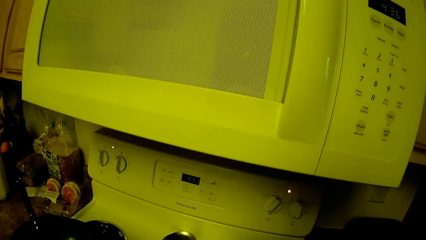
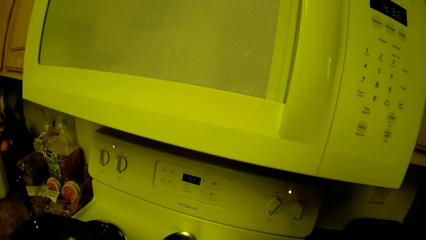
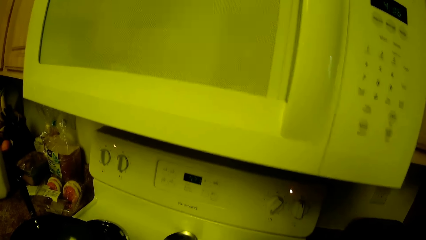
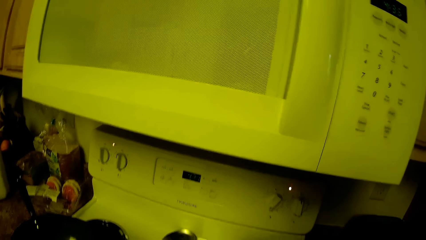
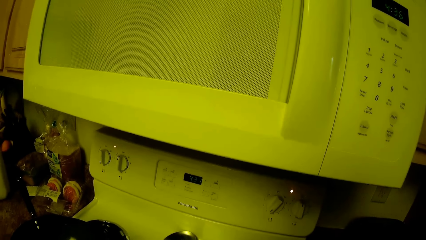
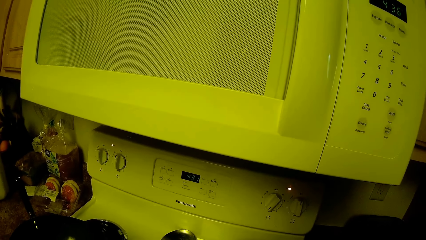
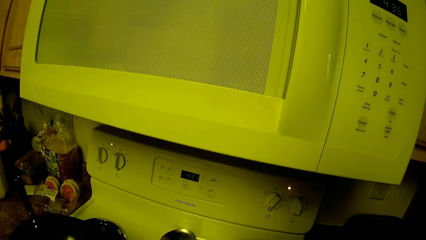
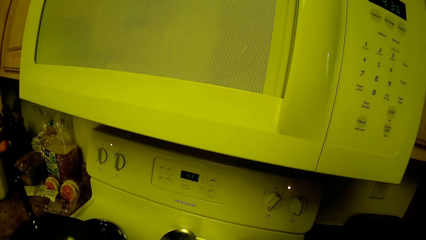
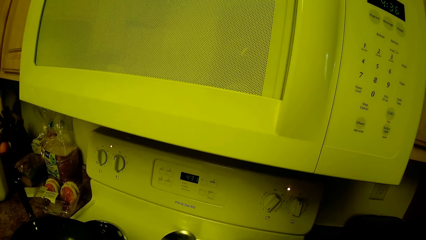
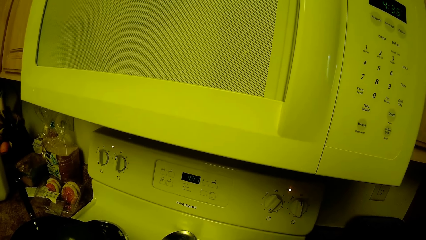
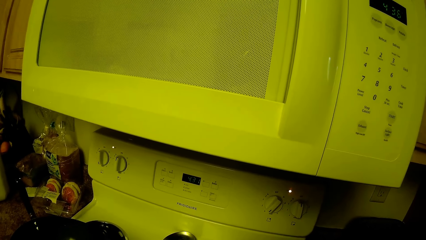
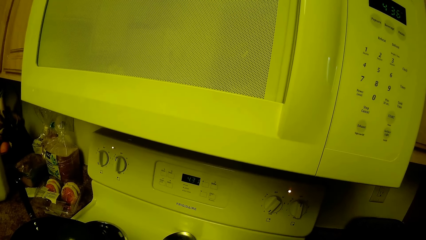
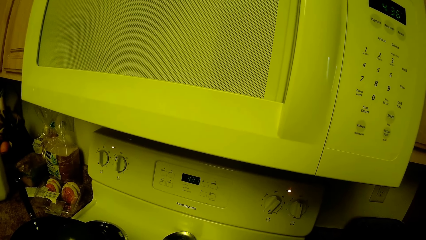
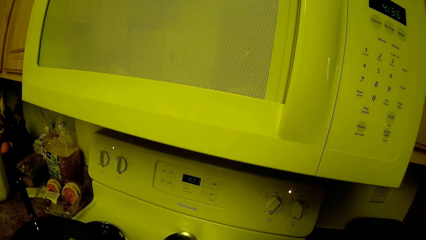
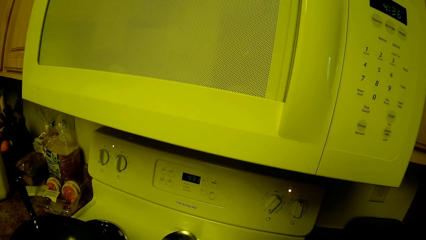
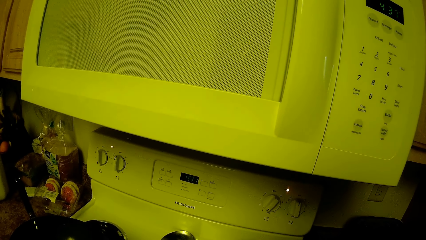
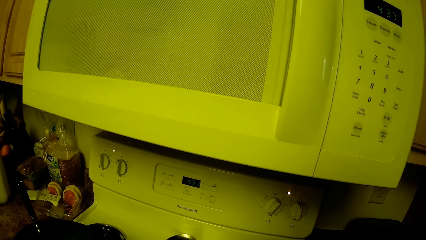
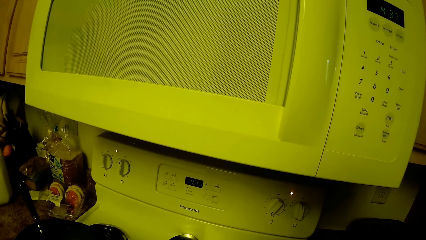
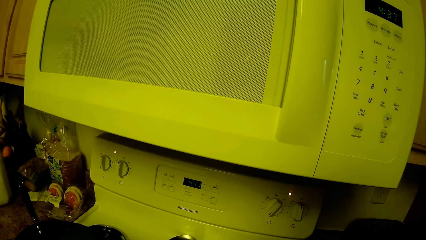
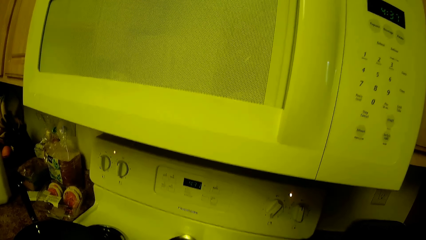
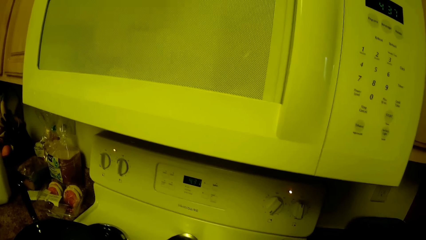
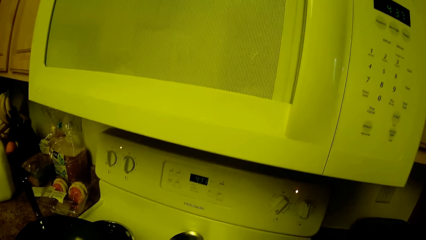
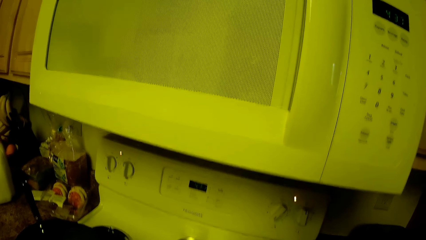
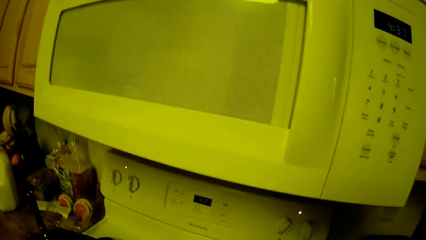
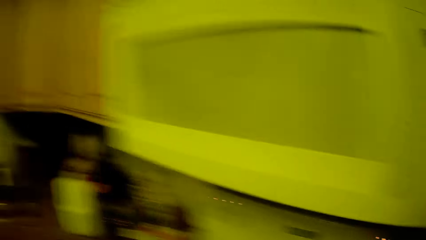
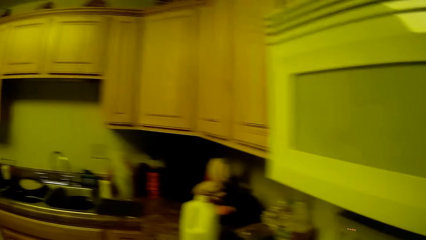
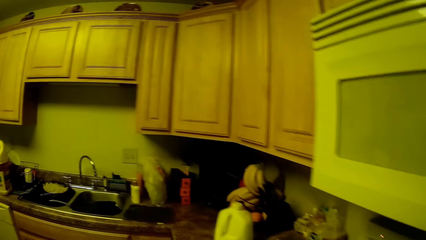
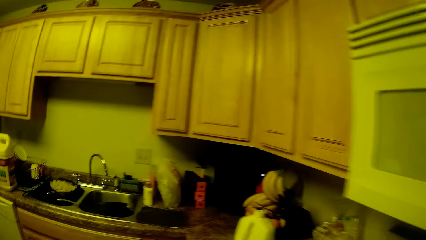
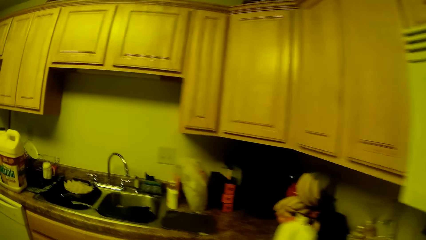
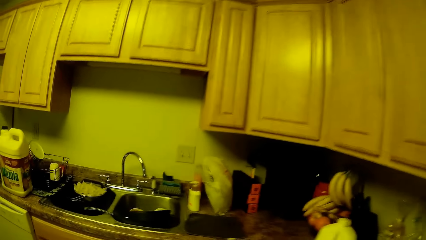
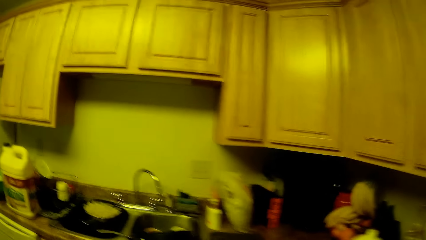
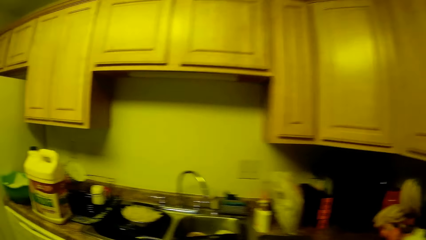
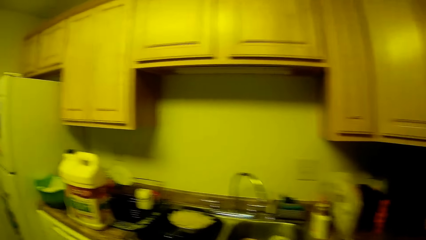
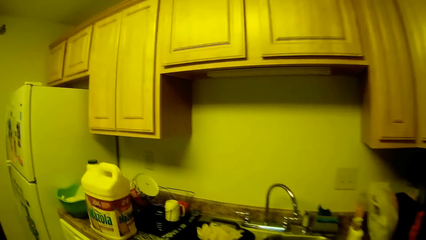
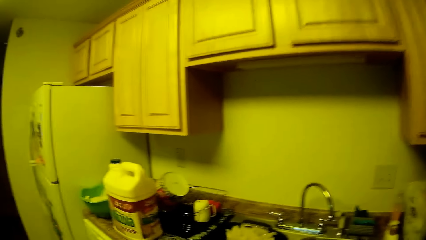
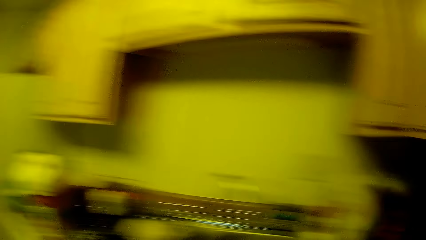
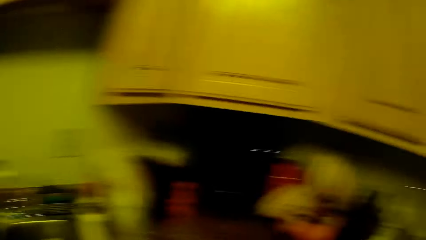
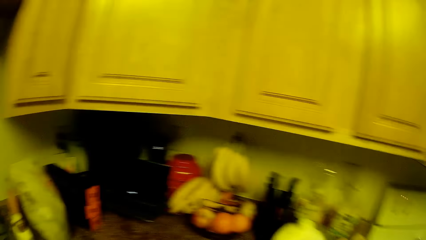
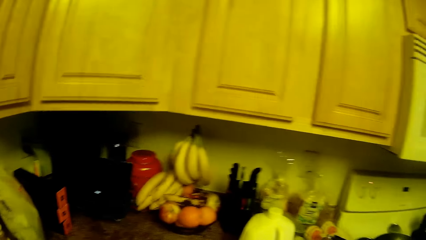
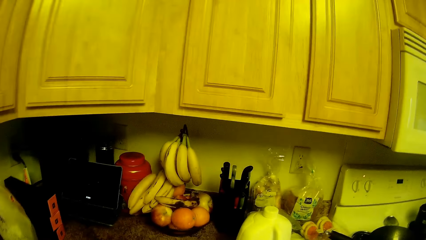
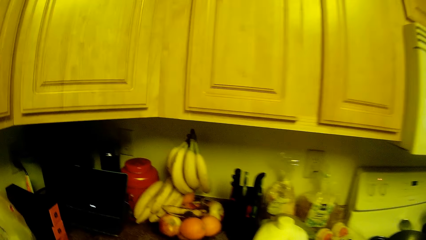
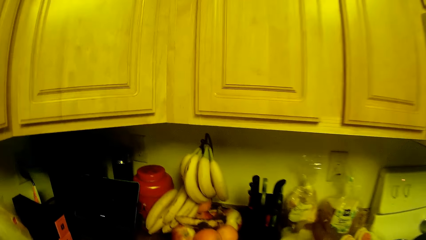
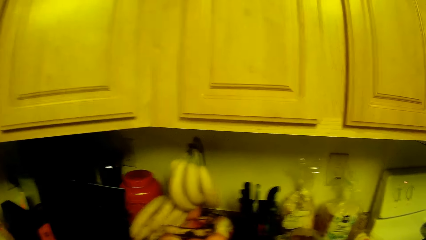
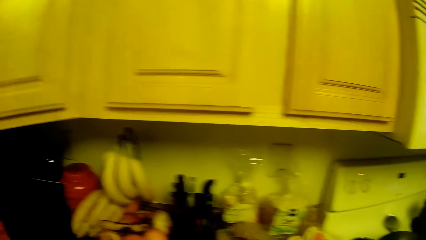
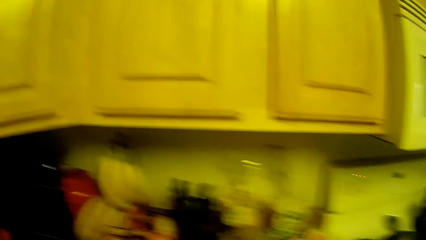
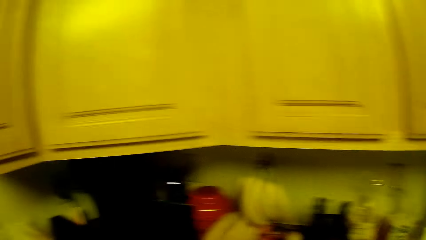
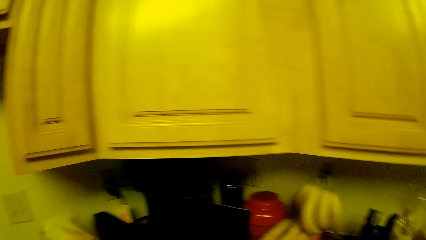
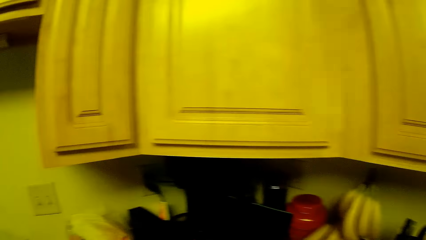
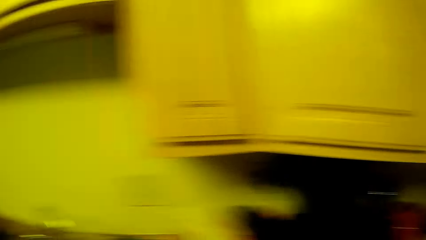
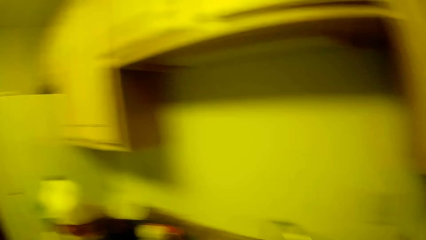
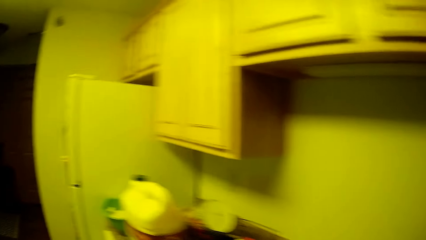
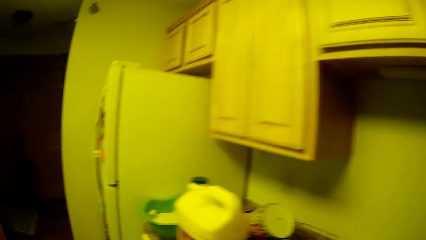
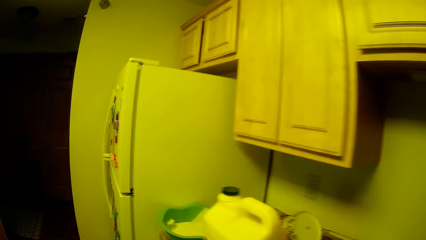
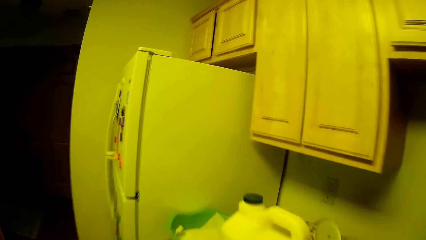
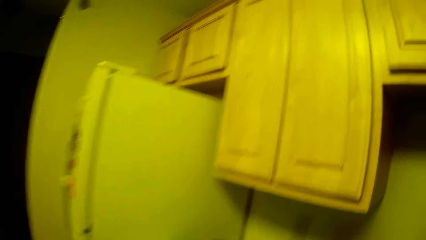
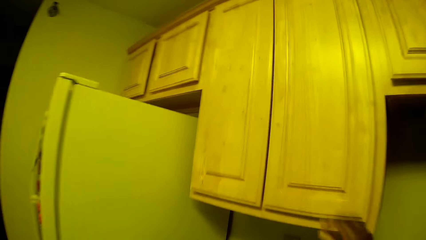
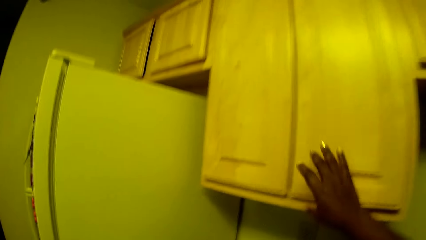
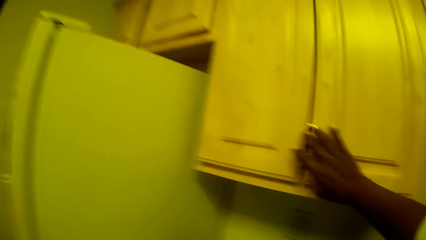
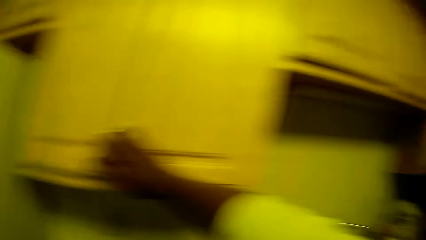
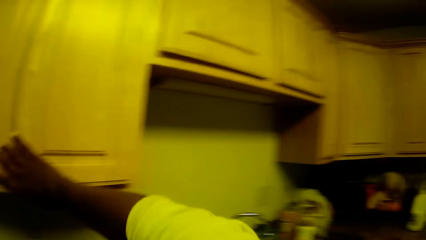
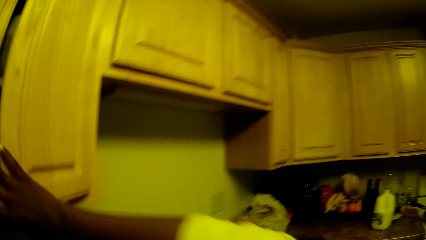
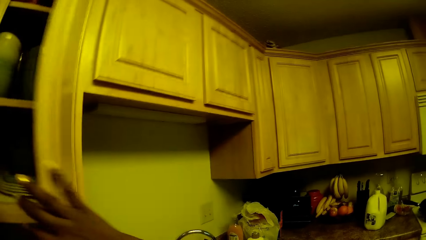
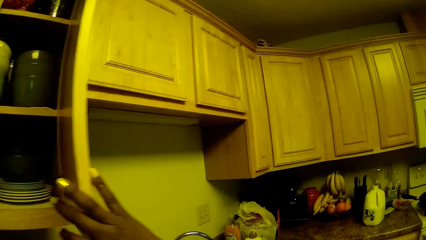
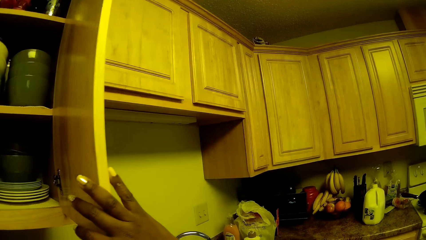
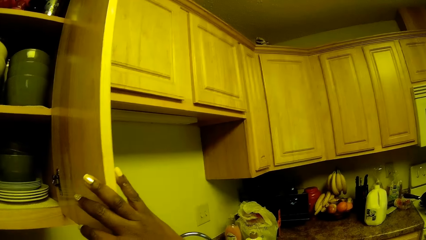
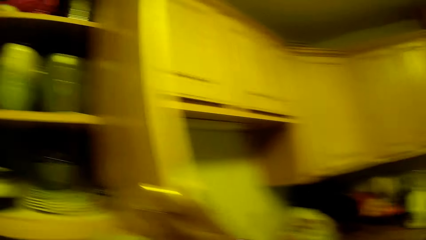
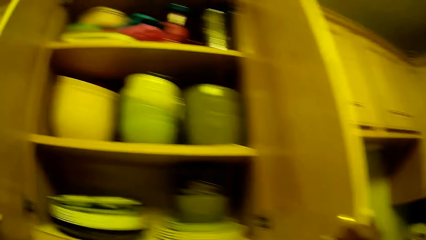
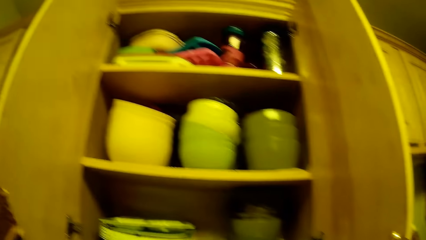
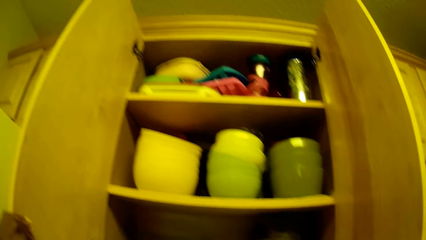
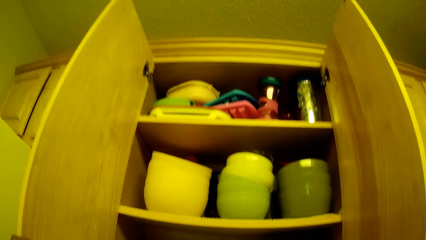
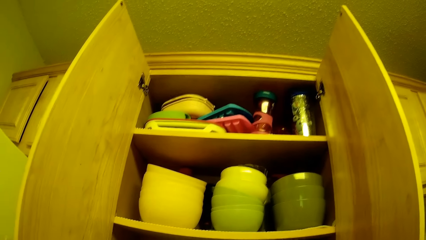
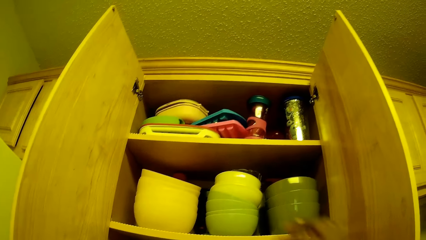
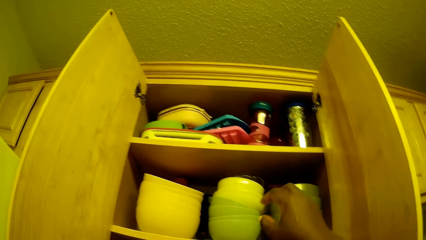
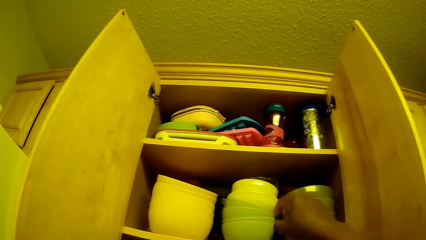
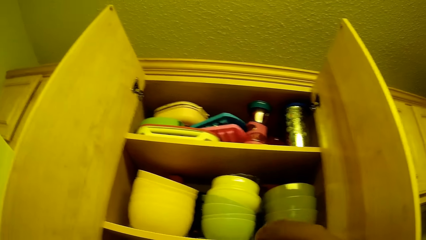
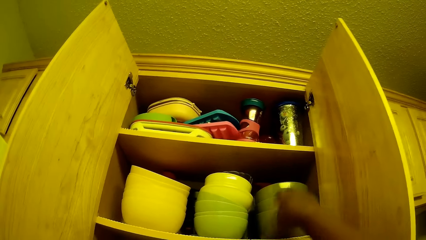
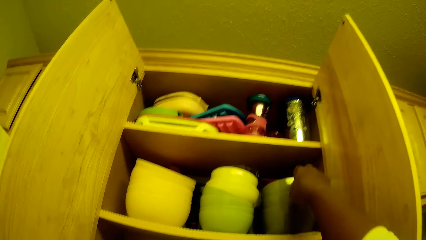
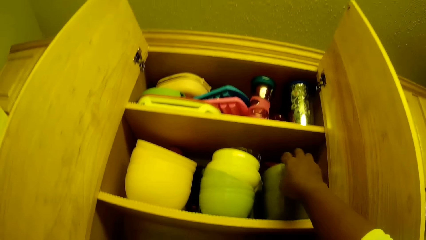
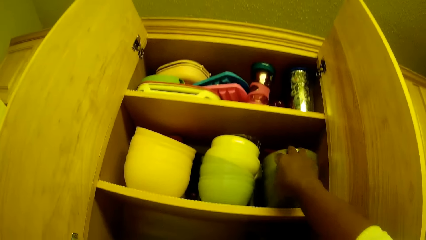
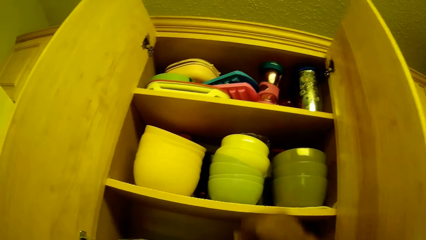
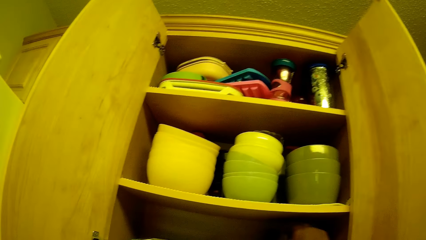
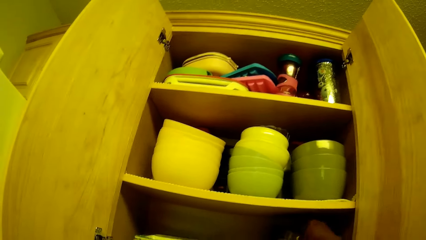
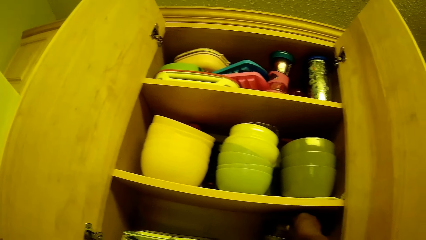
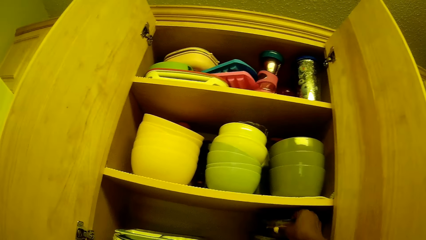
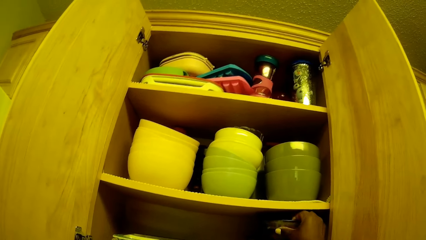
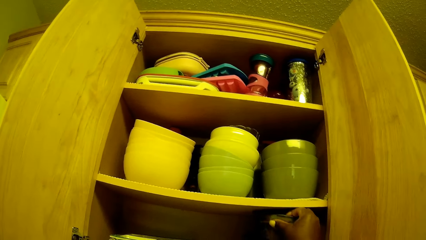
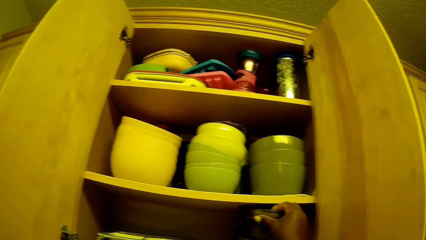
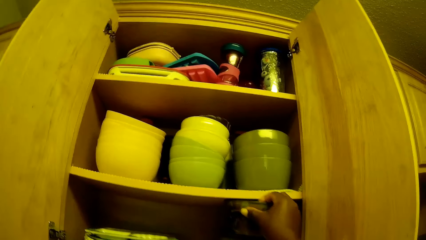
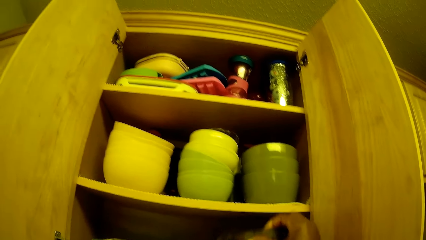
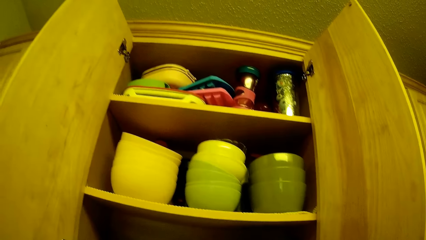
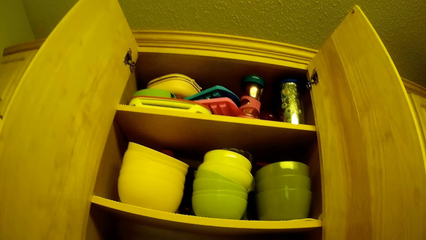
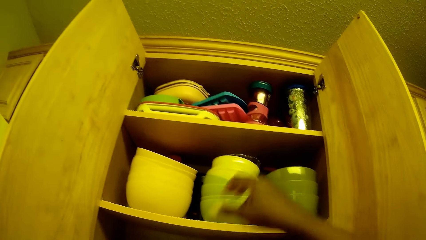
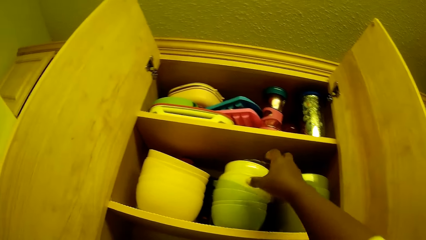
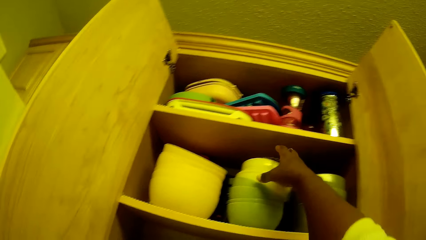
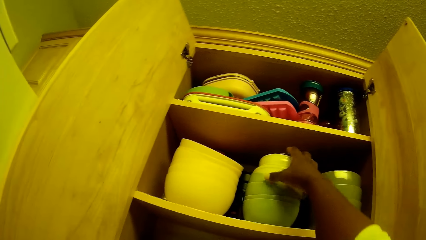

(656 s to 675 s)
The camera wearer speaks to a boy. The camera wearer touches a bottle on the kitchen top with her right hand. She takes the bottle on the counter top. She opens a kitchen cabinet with her right hand. She touches a plate in the kitchen cabinet with her right hand. She removes the plate or bowls from the kitchen cabinet with her right hand.
